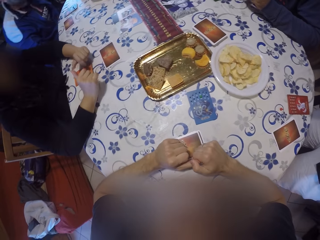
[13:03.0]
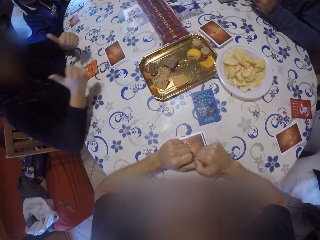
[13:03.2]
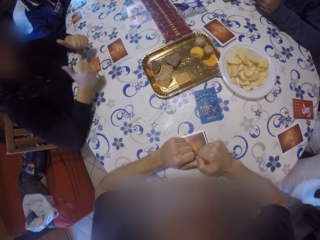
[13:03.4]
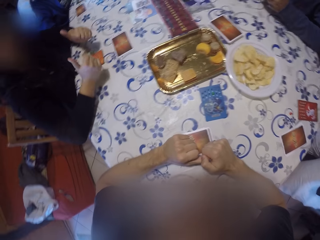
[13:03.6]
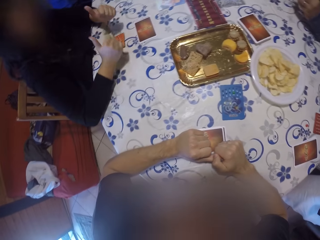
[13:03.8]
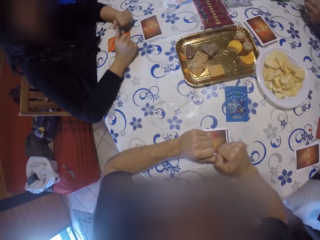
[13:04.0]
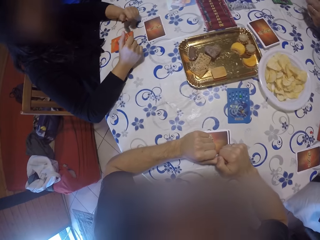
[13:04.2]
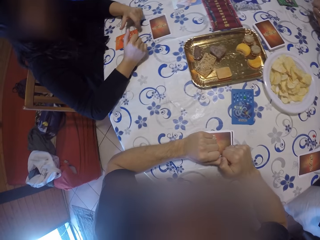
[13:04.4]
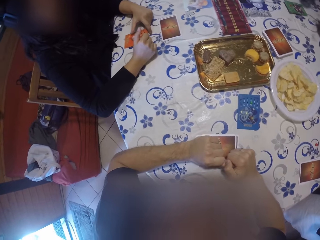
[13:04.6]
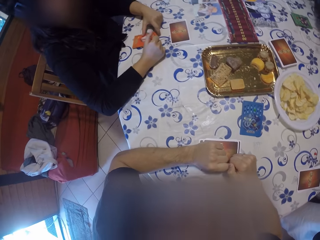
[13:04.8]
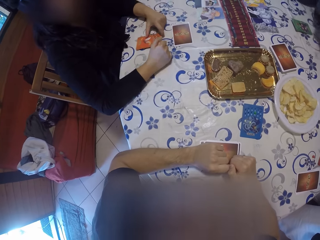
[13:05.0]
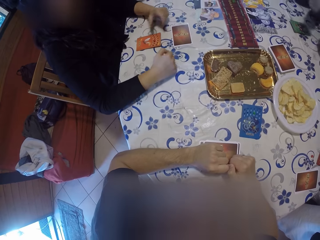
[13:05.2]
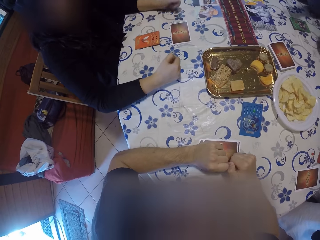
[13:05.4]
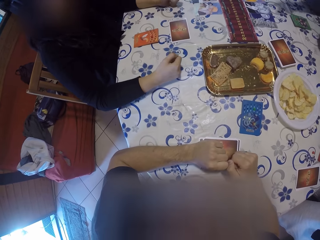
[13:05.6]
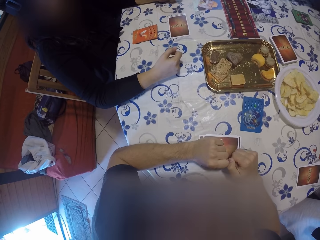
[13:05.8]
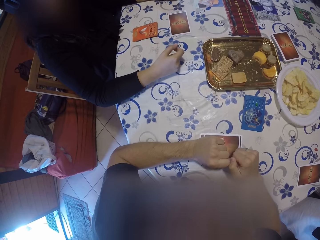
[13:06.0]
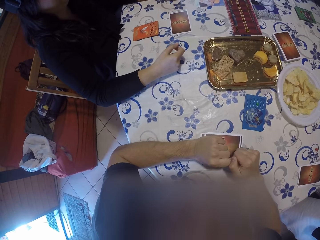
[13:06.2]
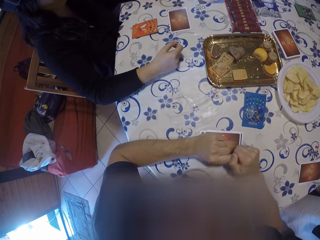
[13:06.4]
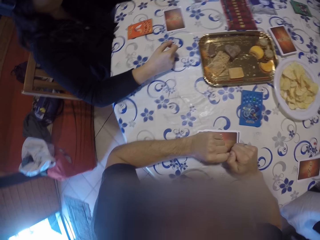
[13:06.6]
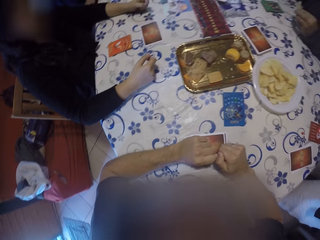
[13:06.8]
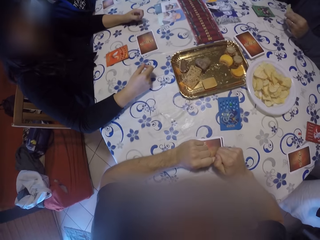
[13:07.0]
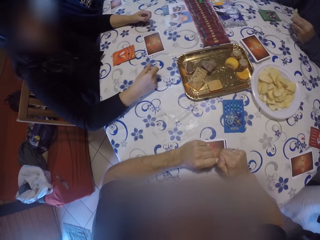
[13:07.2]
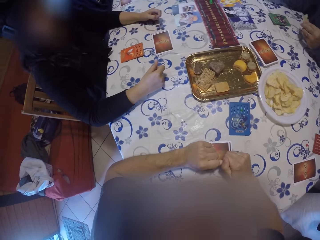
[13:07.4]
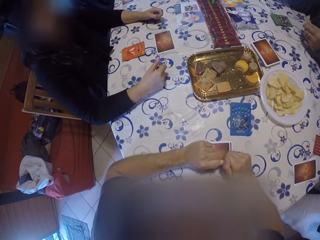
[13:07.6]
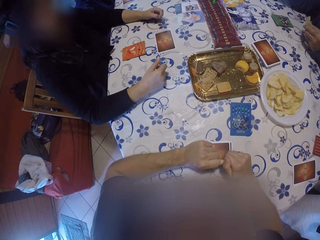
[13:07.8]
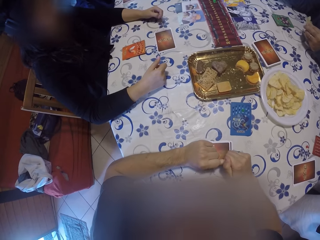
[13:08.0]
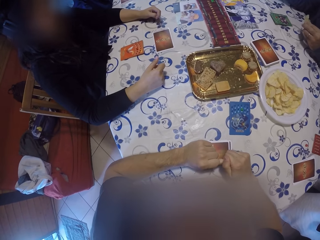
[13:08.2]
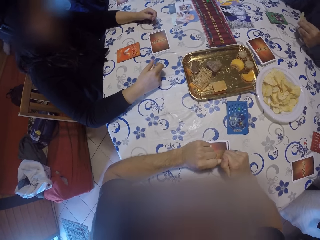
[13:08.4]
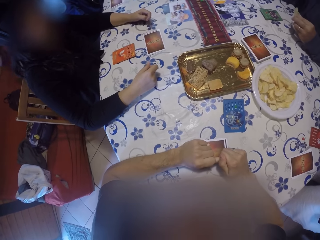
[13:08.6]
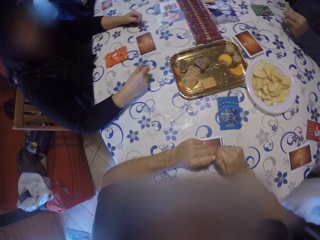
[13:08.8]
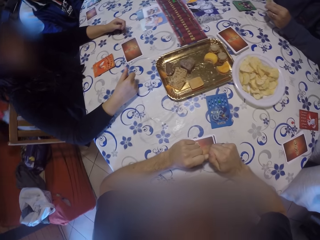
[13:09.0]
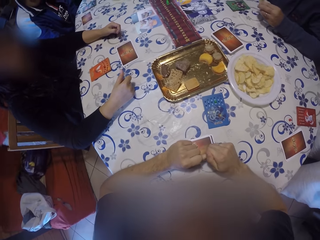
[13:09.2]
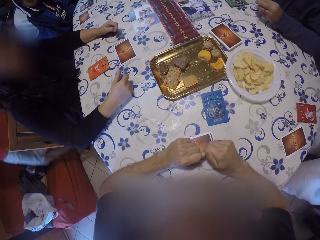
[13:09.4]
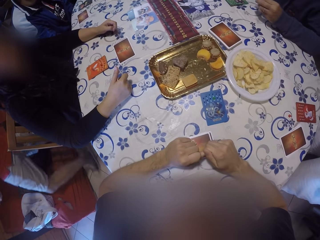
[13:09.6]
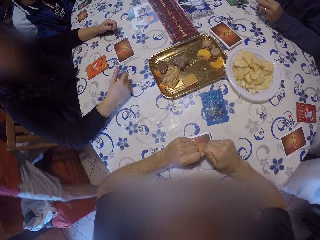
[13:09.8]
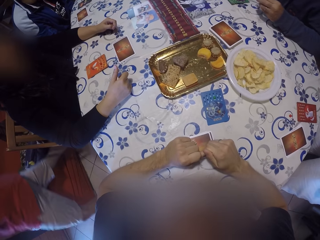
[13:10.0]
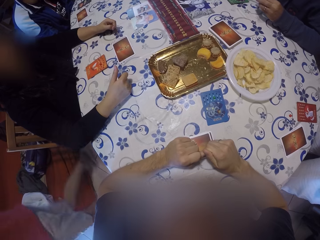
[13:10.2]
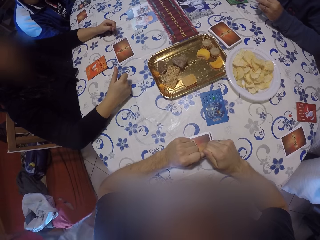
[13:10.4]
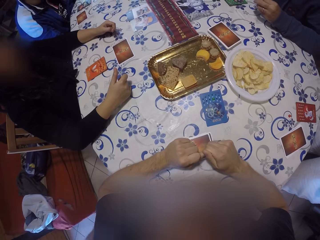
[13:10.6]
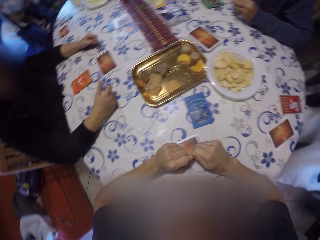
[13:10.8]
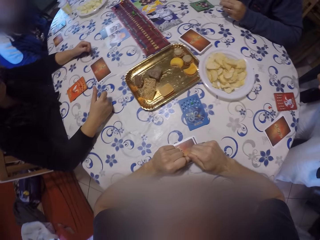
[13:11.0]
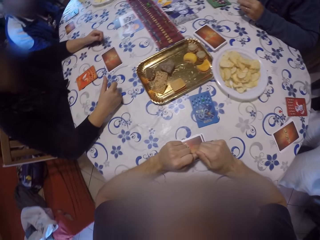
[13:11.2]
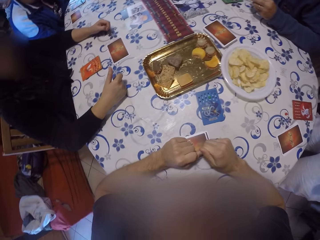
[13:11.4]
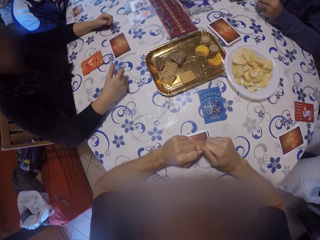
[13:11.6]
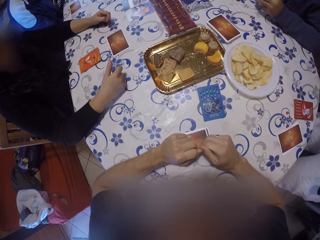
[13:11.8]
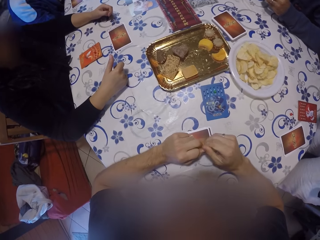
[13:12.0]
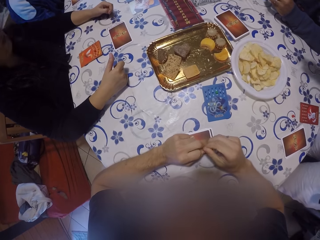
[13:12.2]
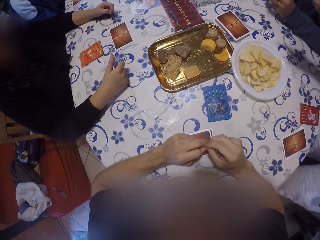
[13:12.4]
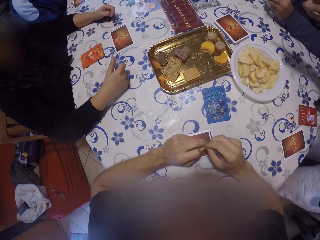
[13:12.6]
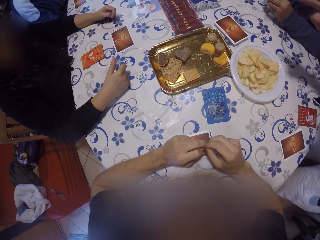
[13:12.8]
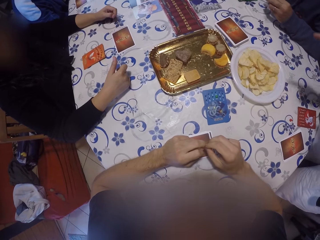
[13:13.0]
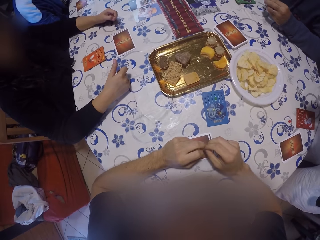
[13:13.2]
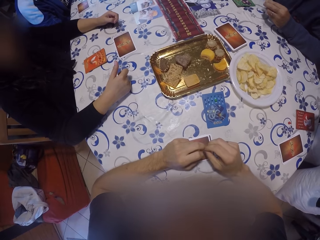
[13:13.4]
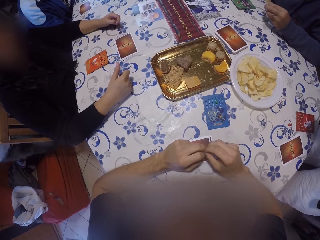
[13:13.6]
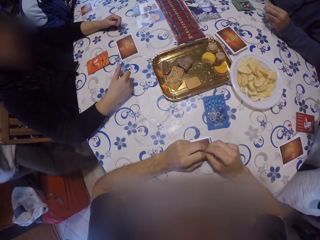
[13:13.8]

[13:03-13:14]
The camera wearer leans on the table. A woman gestures at the camera wearer. The camera wearer stares at the woman. They look around the table.

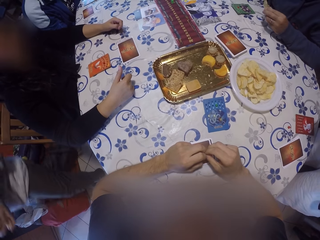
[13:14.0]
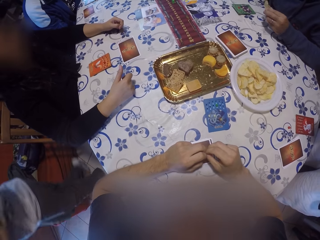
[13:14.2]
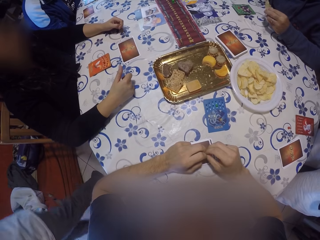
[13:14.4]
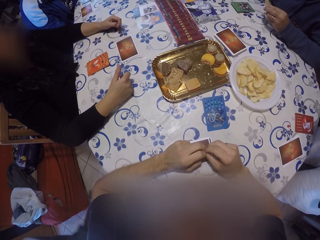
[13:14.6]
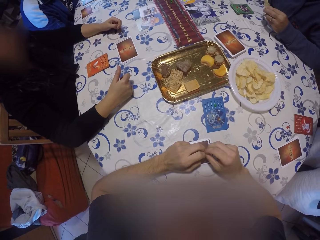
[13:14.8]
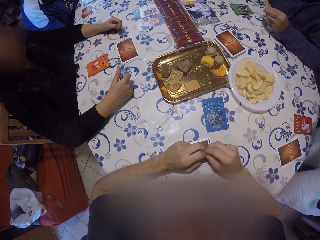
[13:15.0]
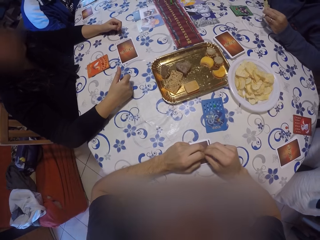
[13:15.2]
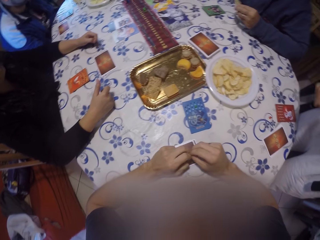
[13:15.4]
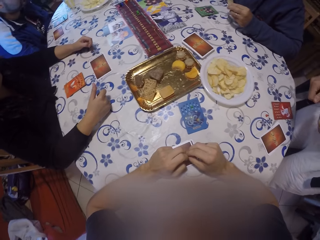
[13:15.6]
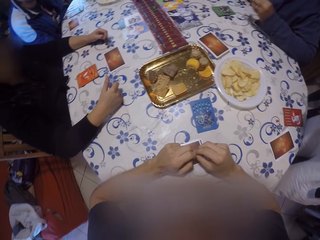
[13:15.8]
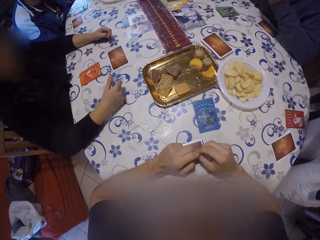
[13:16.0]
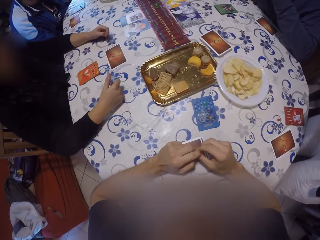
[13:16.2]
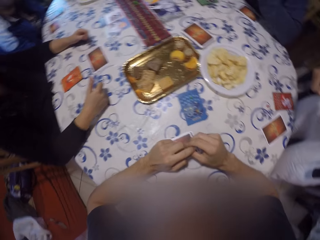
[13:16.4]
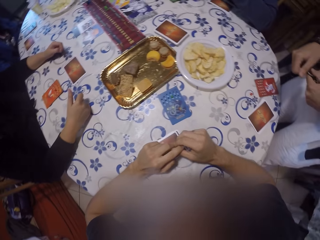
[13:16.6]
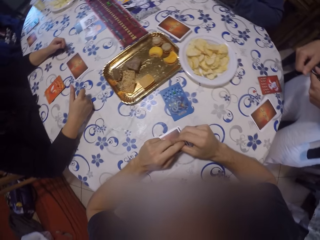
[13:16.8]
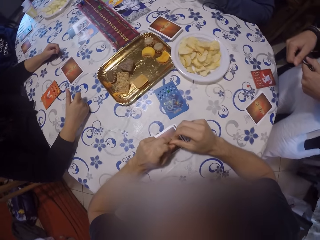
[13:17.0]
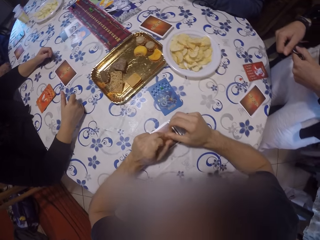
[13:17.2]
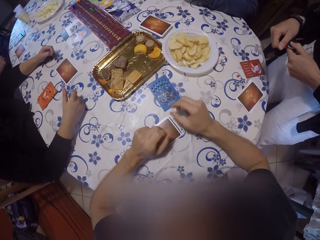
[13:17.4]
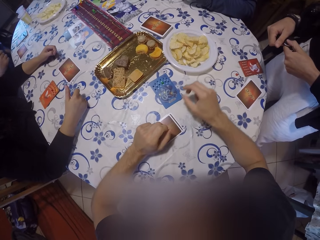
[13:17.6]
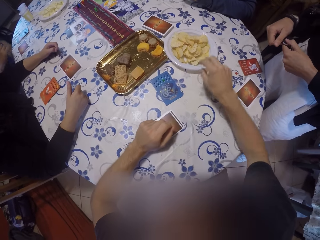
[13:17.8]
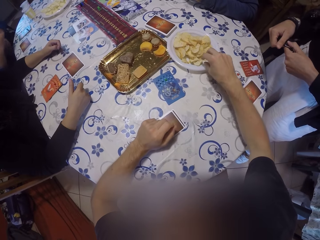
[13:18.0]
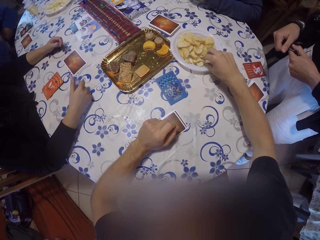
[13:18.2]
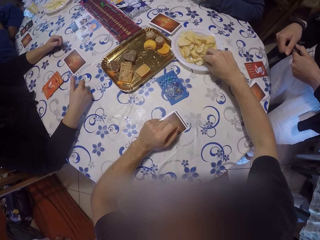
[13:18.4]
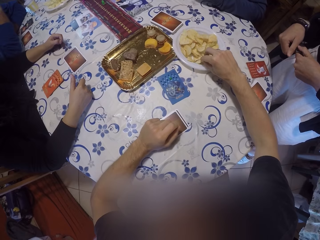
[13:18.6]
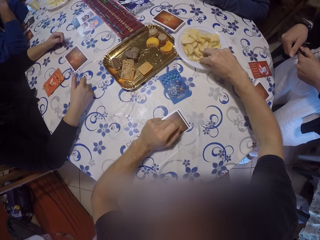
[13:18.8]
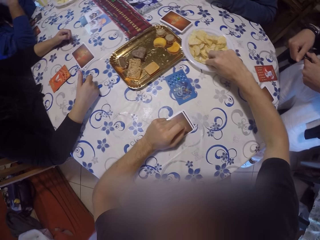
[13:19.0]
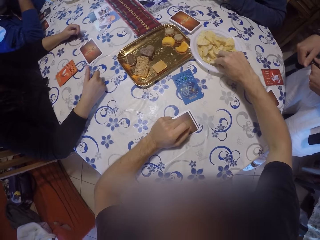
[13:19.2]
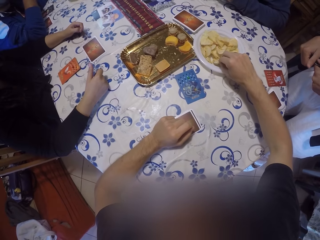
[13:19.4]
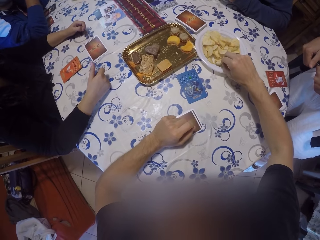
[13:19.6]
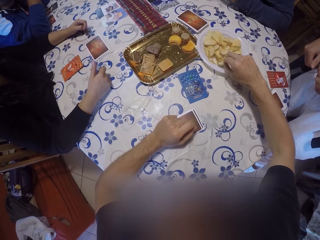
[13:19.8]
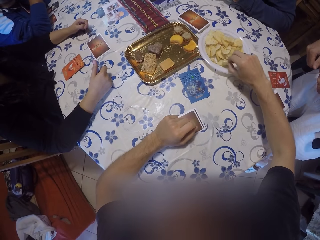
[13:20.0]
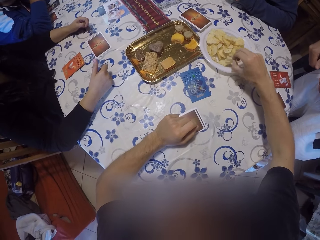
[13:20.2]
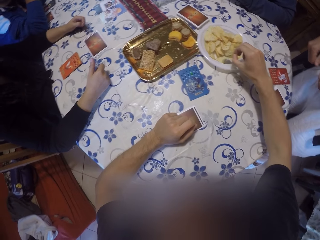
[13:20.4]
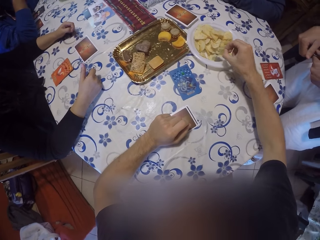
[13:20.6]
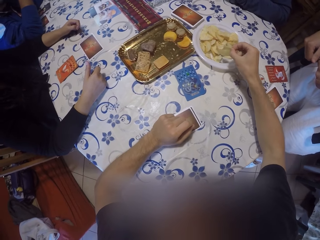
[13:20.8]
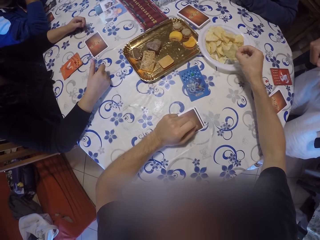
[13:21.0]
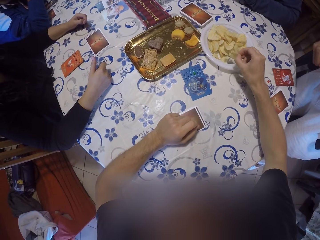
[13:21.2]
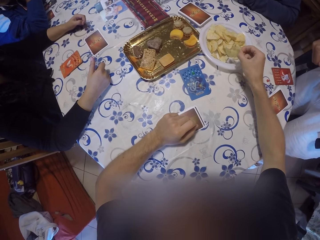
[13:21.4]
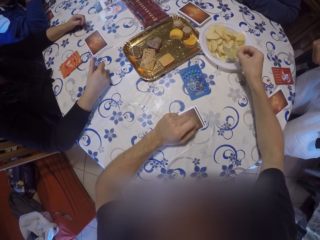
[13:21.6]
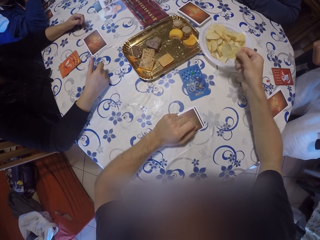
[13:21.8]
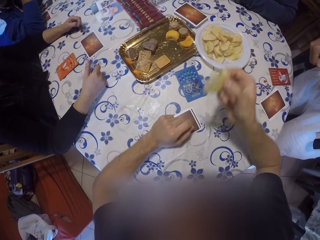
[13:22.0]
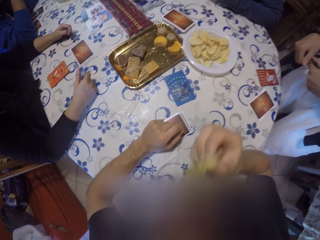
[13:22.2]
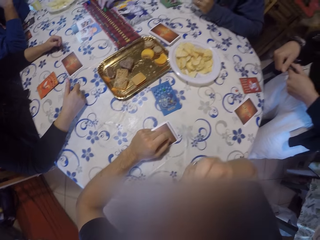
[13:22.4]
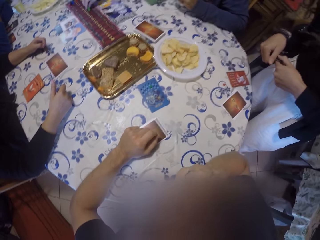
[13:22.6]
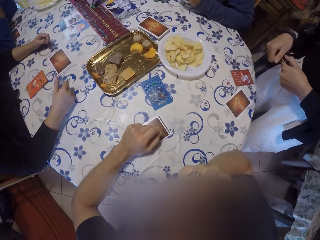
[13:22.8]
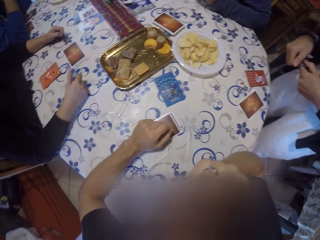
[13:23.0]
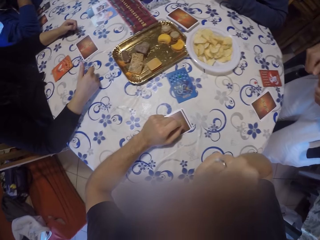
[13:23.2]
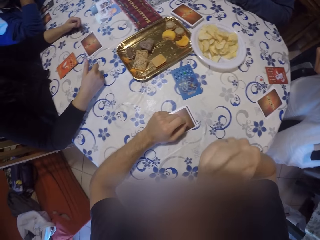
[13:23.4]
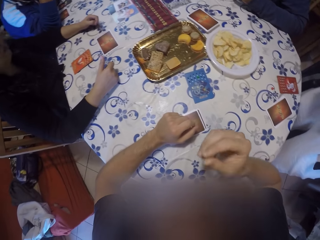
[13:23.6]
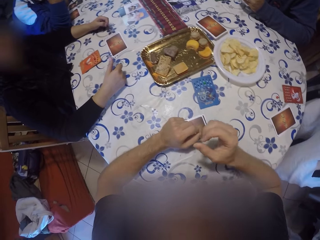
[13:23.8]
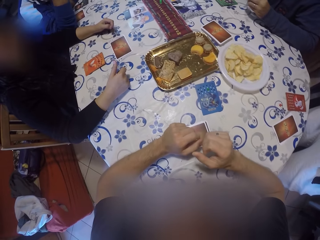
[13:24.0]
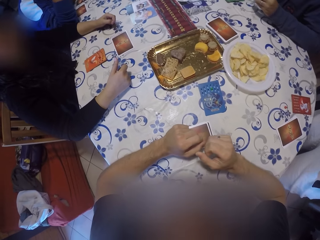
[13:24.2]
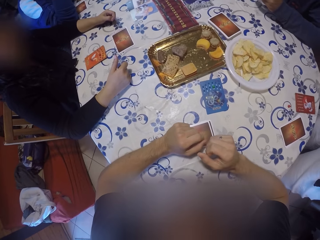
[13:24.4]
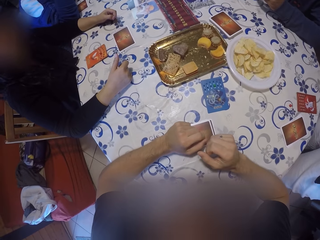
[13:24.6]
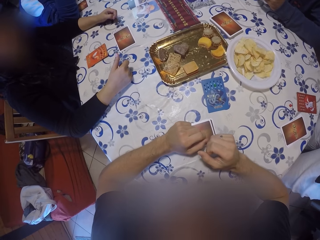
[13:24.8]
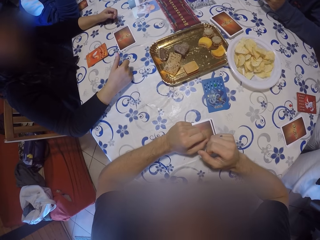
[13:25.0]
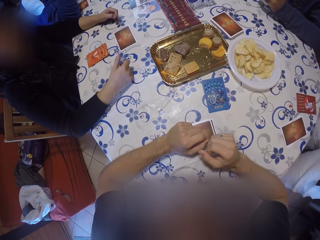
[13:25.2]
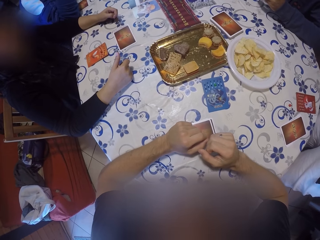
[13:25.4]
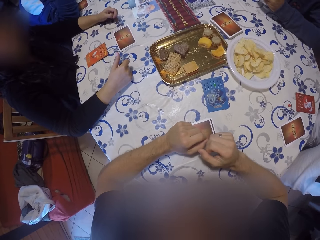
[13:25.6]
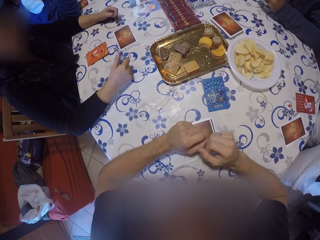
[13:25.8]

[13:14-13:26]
A man holds crisps. The camera wearer looks around the table. He picks a snack from the table with his right hand. He eats the snacks with his right hand. He places his left hand on the table.
